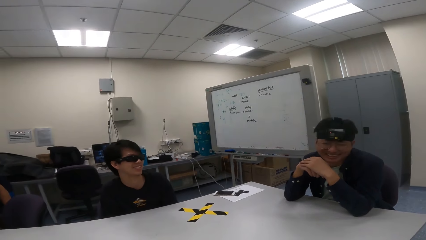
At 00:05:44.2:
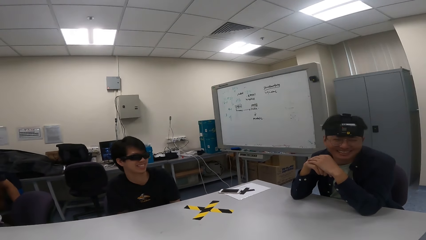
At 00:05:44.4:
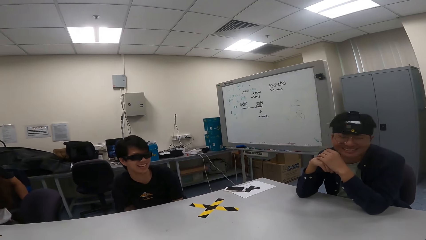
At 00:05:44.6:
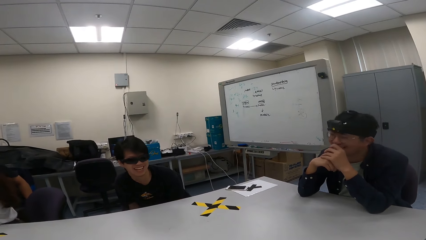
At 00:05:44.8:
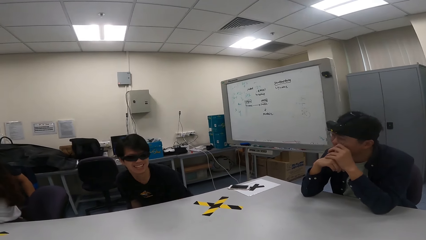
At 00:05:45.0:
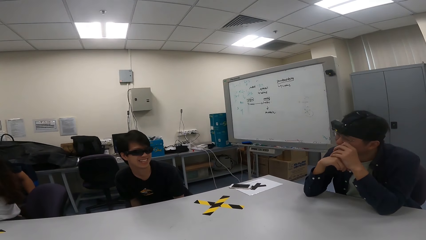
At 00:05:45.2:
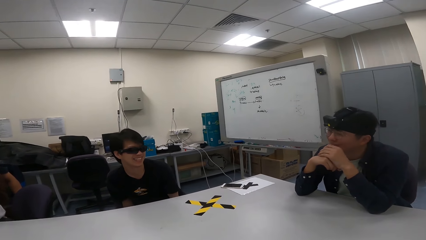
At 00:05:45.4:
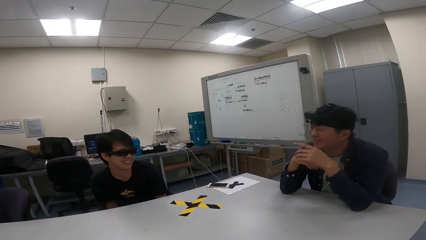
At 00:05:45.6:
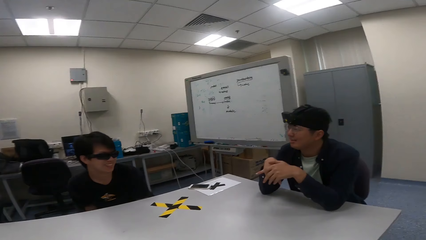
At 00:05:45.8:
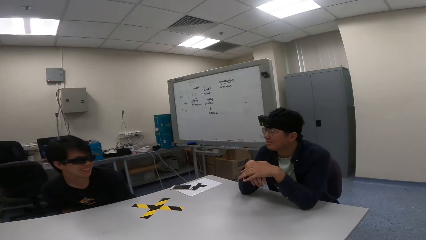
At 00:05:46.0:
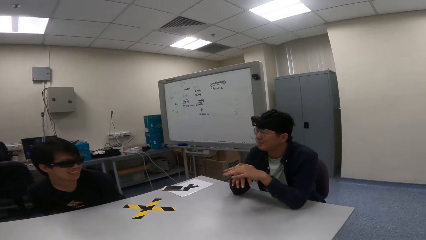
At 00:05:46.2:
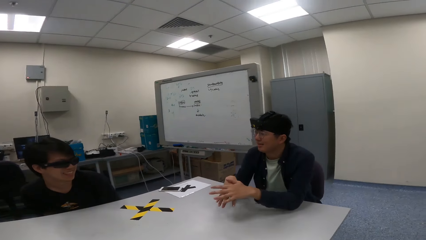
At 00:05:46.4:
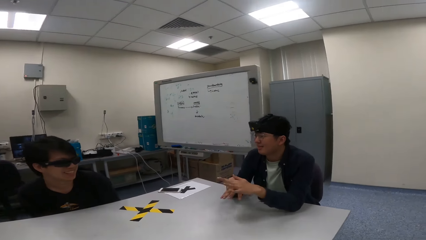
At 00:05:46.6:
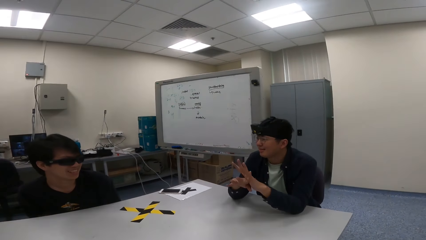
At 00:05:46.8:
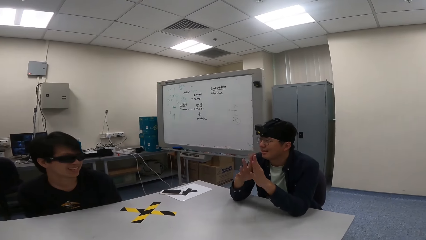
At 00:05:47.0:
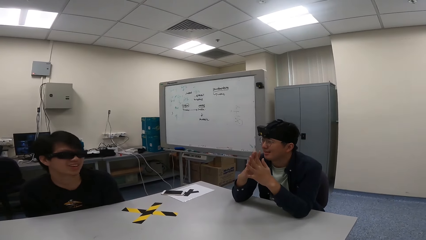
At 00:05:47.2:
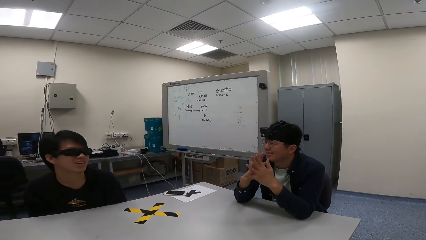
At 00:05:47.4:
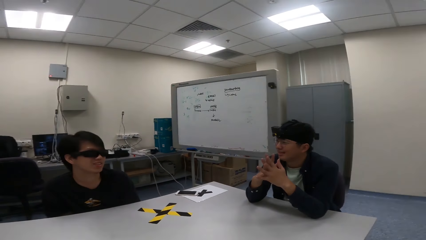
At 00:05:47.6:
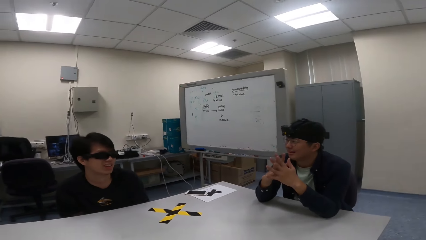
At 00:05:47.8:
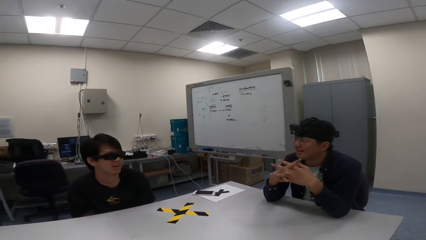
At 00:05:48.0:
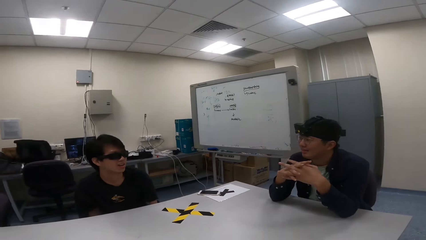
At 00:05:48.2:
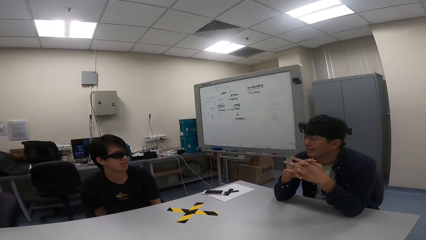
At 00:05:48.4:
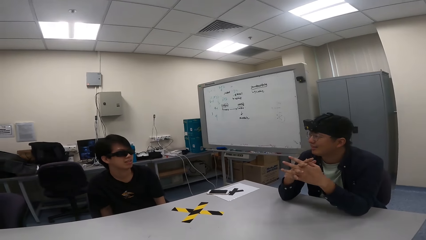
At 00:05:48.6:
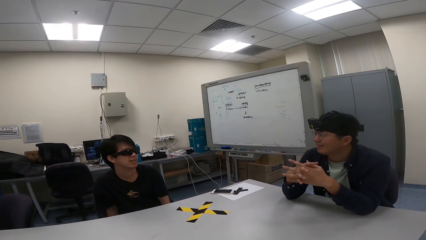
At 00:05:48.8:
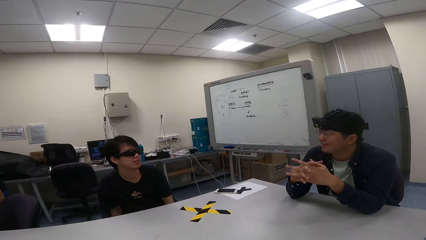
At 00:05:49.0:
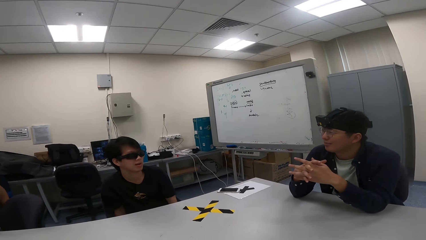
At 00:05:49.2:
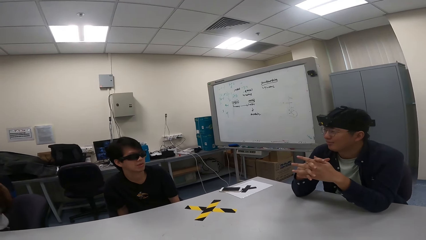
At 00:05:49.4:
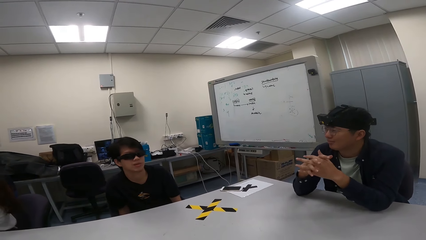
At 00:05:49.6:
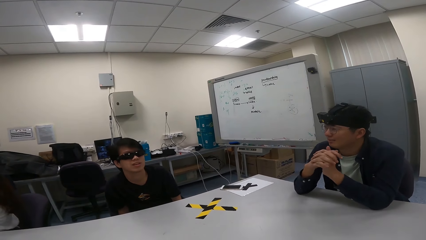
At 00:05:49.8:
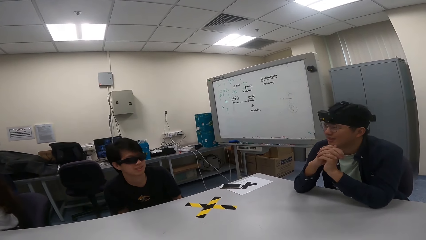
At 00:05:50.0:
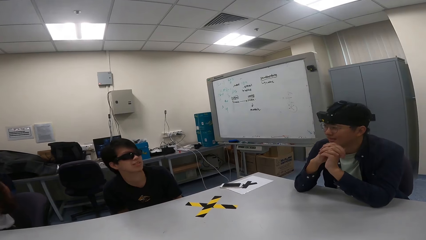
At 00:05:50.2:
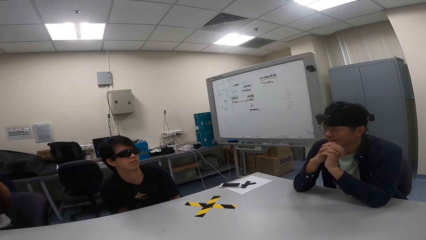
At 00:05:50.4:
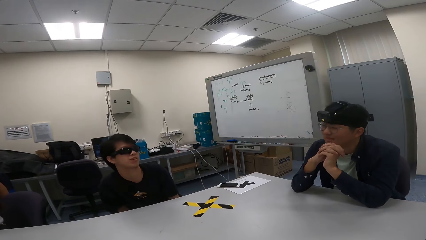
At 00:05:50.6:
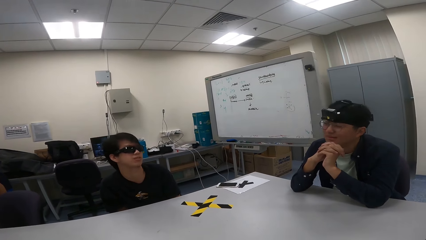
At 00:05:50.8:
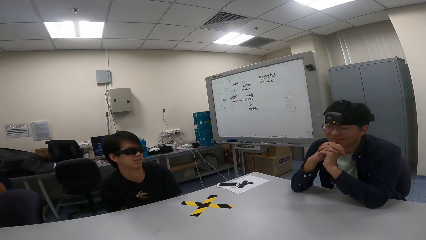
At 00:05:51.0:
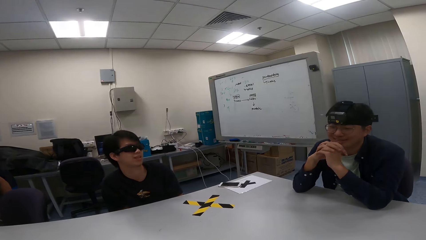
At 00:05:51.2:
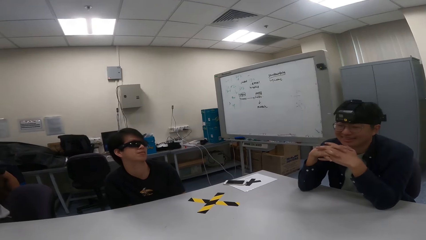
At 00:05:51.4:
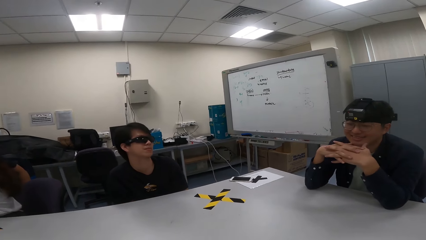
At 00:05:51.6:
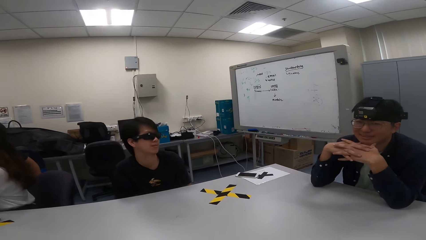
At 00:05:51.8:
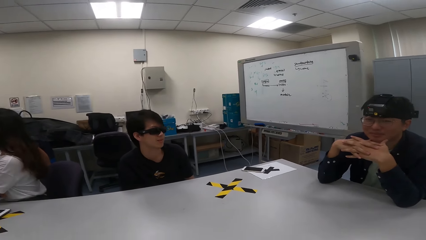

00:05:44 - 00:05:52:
A boy gestures with hands folded. Another boy nods.

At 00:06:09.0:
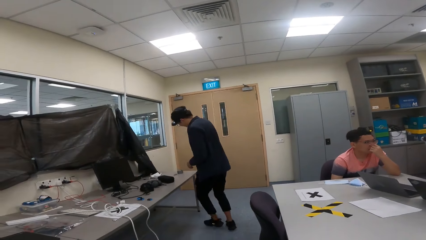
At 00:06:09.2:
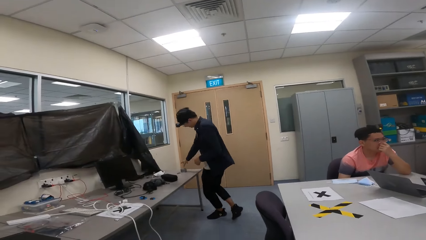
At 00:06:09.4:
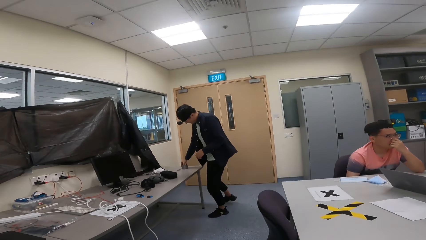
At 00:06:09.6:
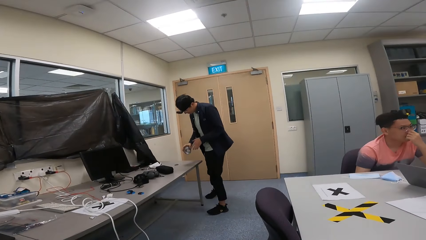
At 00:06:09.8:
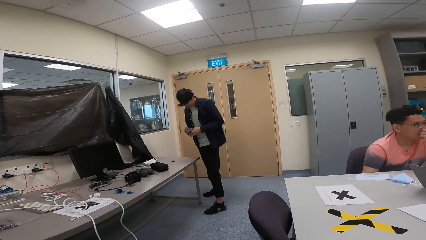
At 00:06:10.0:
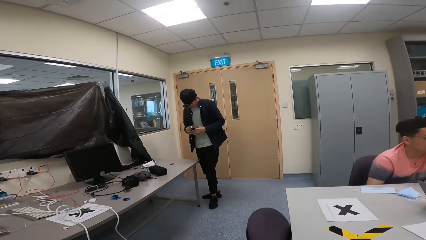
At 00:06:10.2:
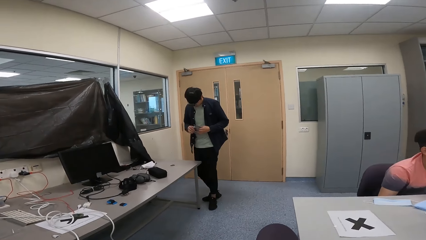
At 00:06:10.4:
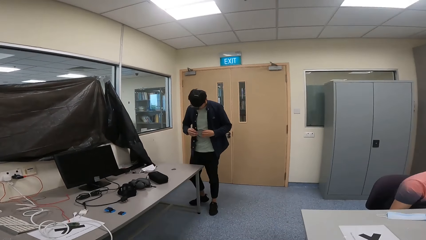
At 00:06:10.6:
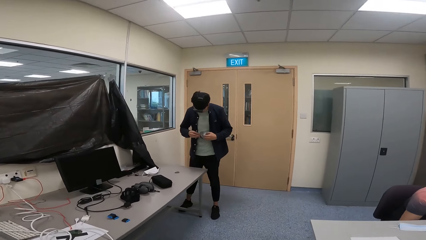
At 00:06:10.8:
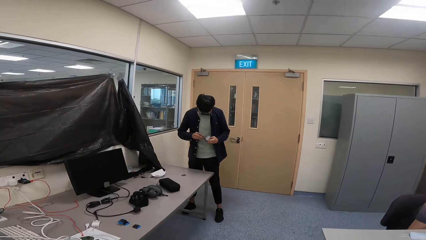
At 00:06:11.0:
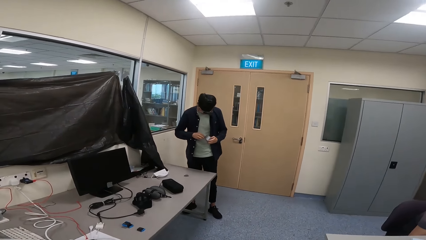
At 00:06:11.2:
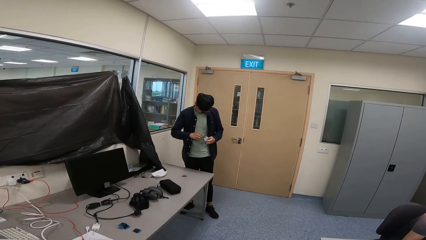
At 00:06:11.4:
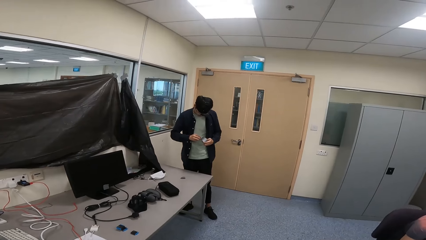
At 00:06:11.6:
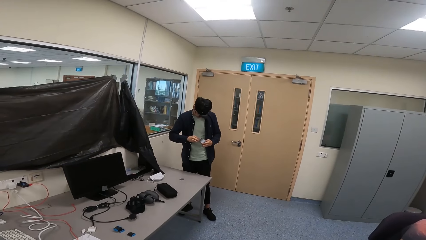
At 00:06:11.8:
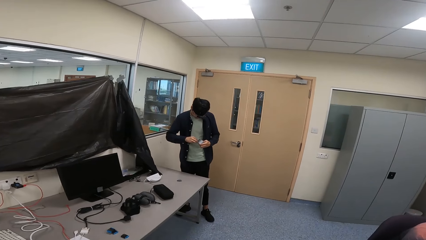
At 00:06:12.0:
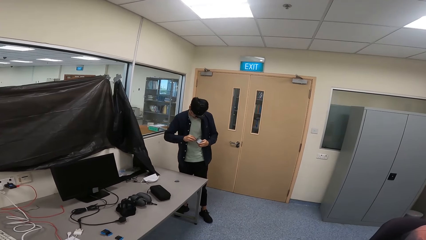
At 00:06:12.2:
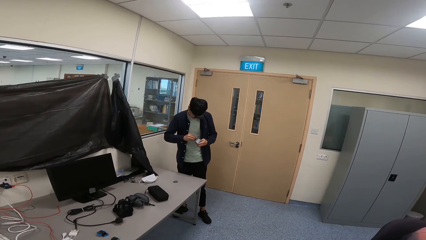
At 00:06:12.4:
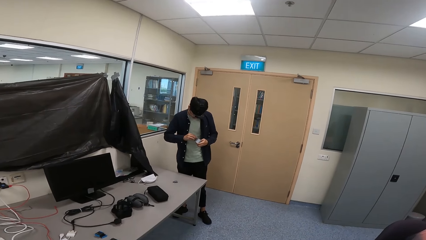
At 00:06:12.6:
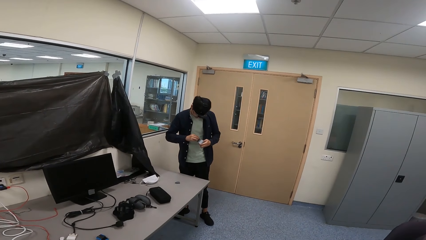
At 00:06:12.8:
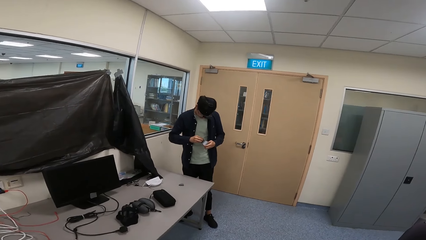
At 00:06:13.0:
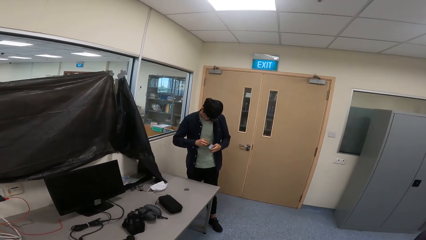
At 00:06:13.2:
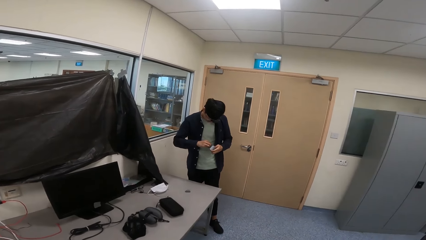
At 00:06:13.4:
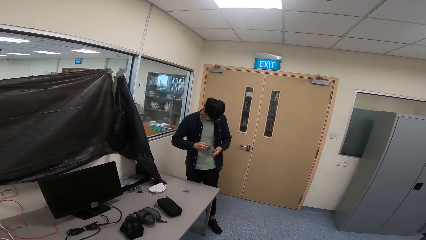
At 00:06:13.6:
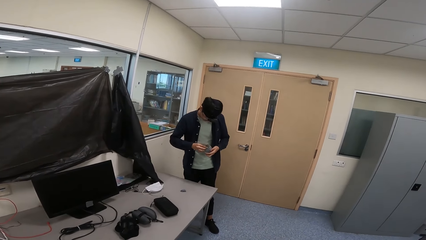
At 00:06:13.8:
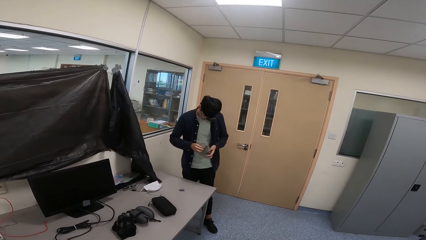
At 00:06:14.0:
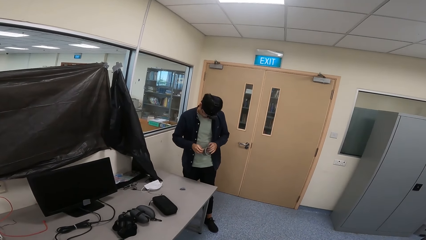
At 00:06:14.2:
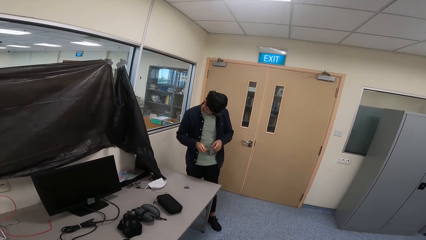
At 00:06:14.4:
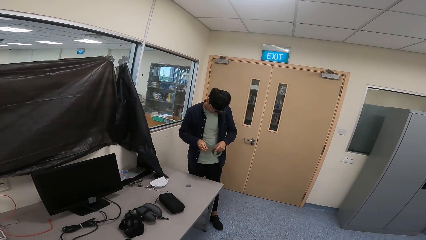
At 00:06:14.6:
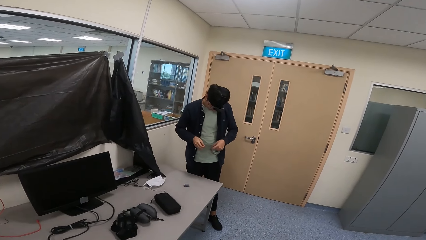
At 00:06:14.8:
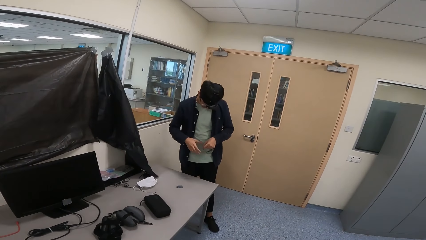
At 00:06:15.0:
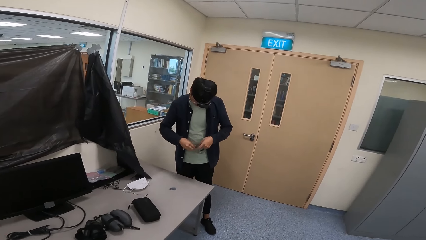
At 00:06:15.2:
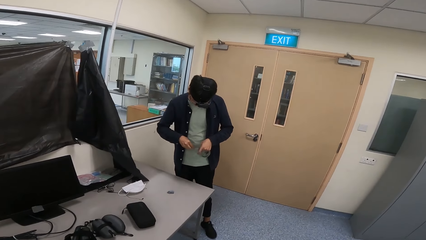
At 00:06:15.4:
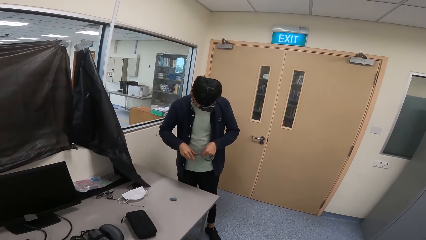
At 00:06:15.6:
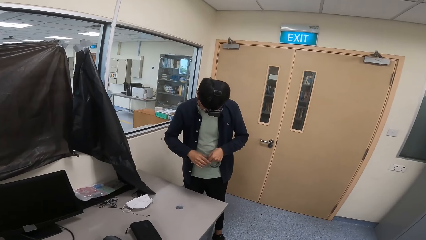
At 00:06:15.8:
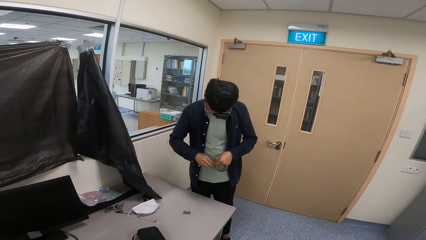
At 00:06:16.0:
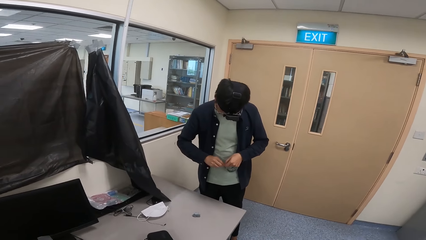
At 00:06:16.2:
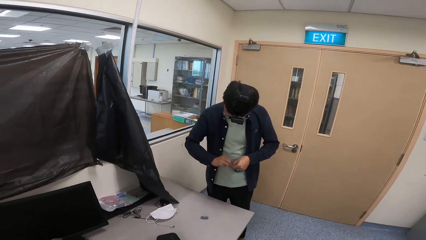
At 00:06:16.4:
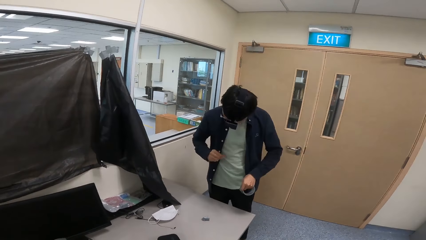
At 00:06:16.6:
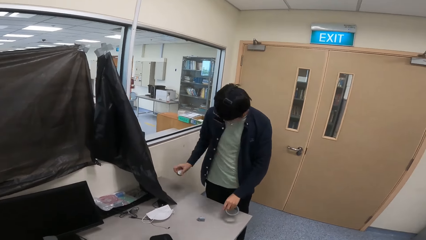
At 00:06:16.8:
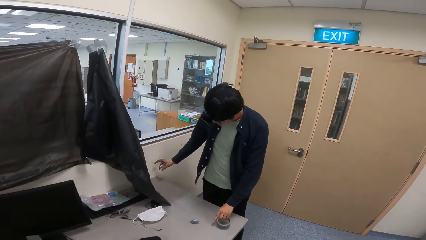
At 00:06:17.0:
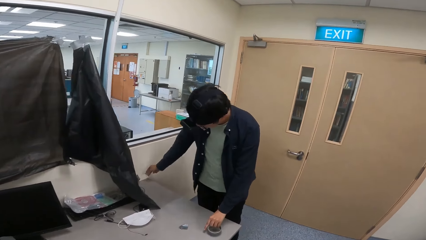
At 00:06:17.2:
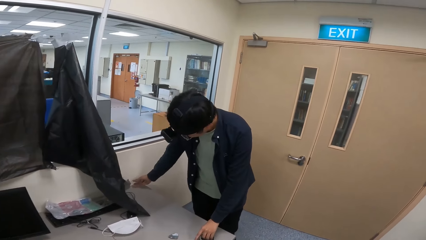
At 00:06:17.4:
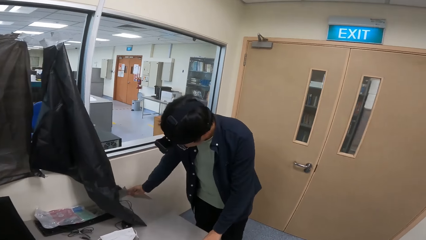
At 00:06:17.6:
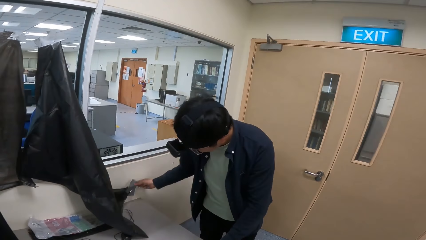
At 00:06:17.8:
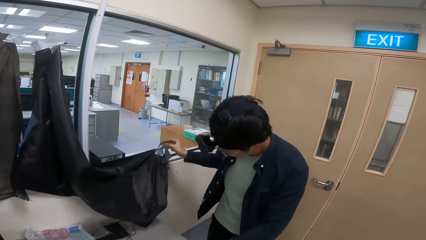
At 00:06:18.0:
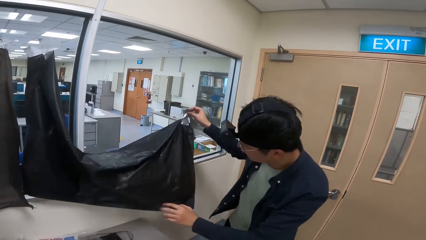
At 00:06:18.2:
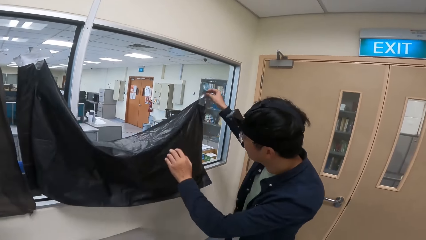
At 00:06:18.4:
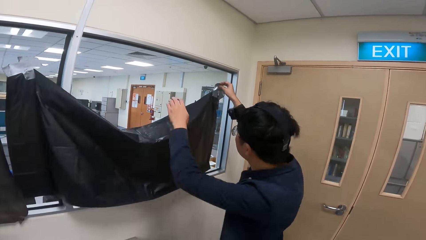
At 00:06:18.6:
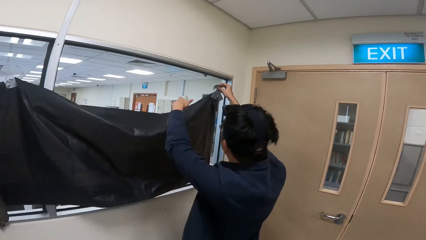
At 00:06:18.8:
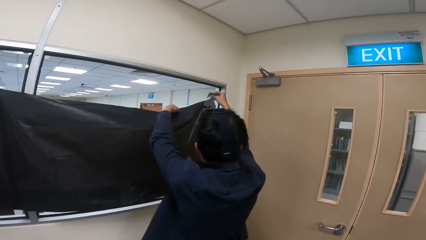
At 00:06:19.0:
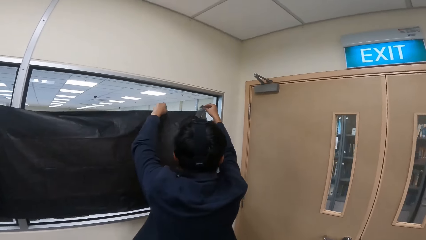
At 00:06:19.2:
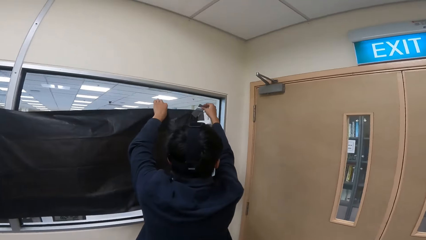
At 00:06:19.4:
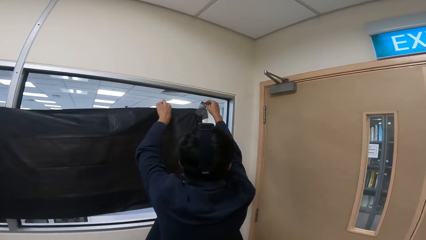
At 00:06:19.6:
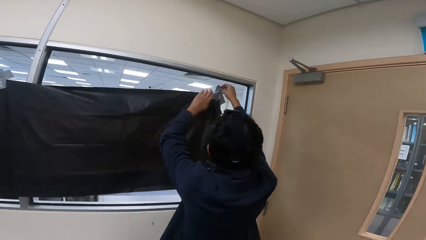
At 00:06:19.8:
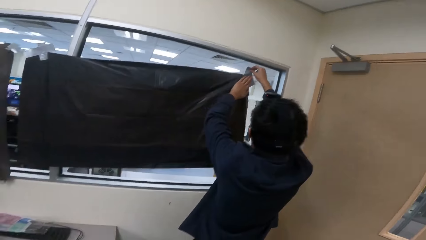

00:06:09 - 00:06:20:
A boy picks up a cello tape from the table. The boy unfolds the cello tape and cuts off the cello tape. The boy places the cello tape on the table and picks up a polythene paper. The boy attaches the polythene on a window with the cello tape.
